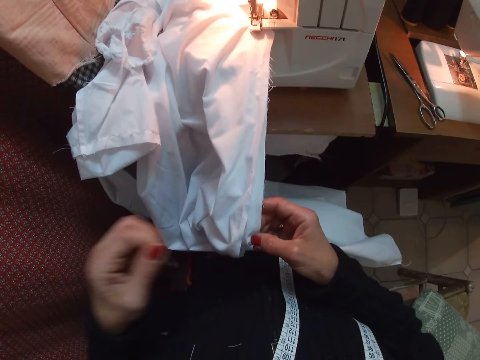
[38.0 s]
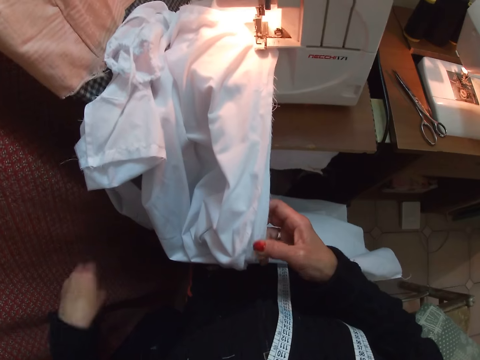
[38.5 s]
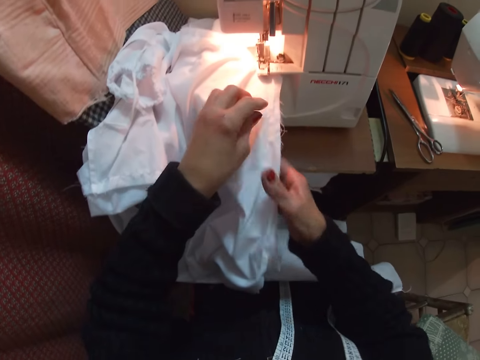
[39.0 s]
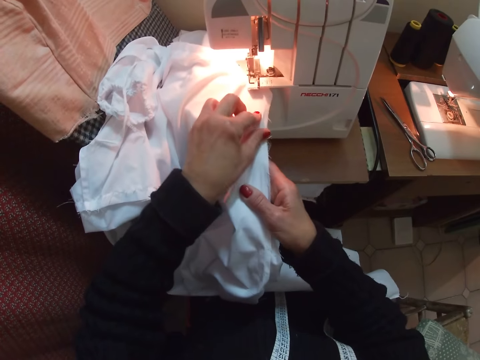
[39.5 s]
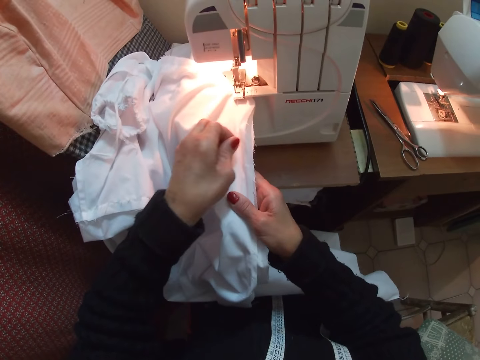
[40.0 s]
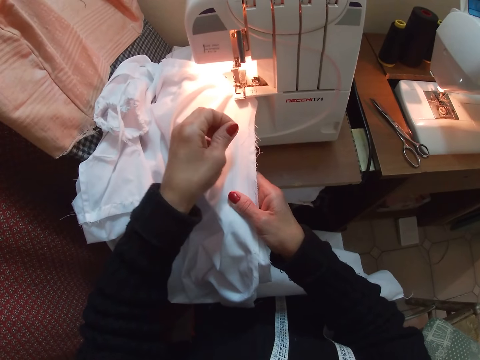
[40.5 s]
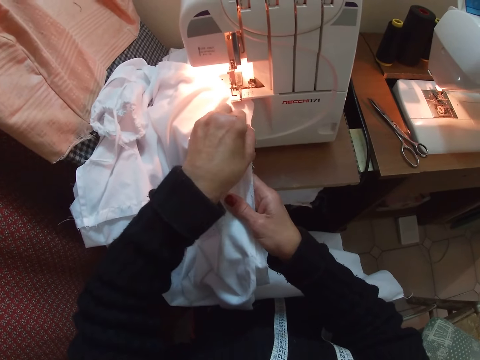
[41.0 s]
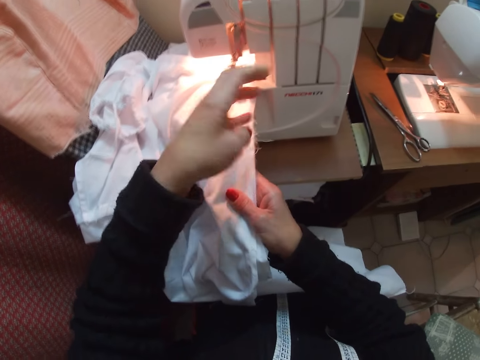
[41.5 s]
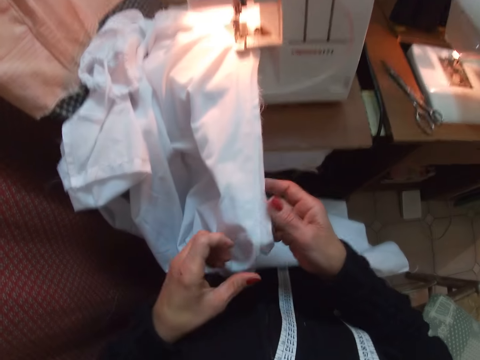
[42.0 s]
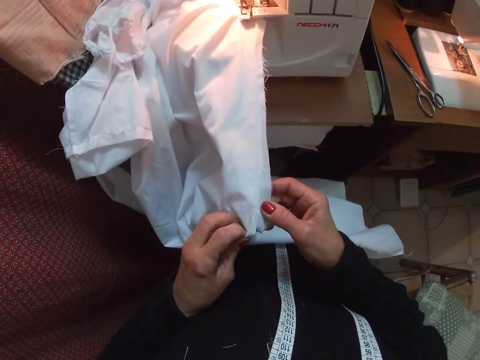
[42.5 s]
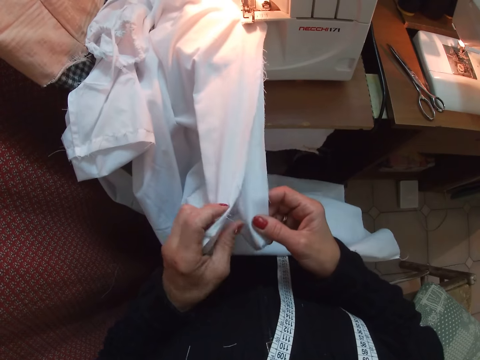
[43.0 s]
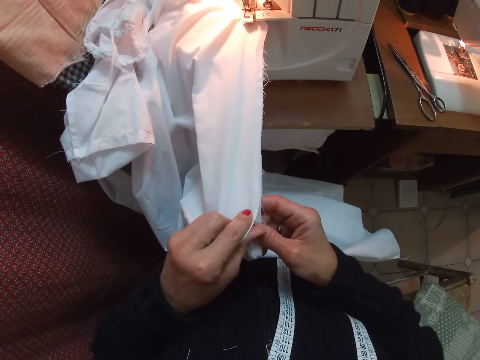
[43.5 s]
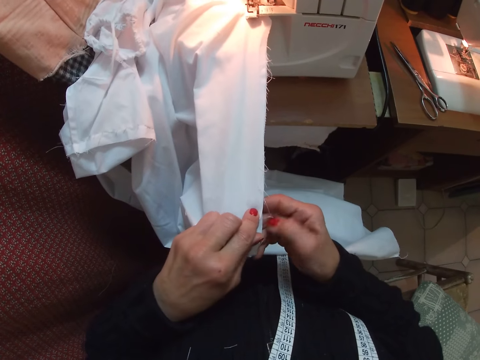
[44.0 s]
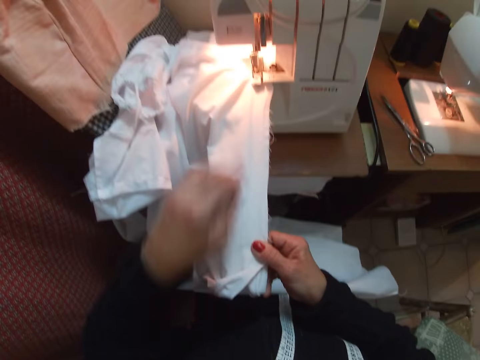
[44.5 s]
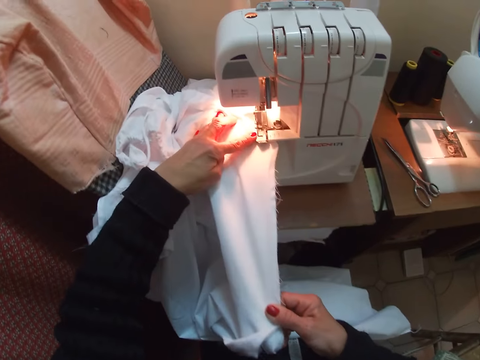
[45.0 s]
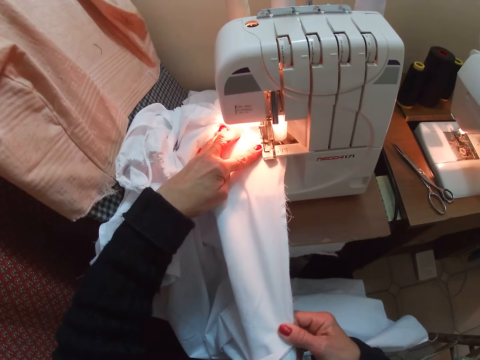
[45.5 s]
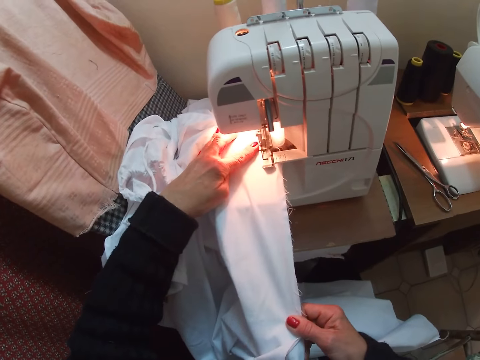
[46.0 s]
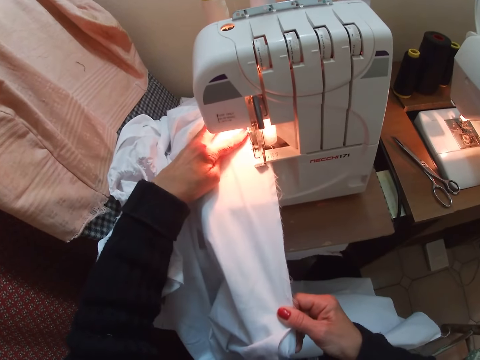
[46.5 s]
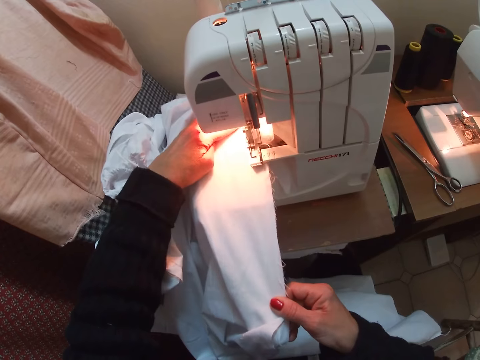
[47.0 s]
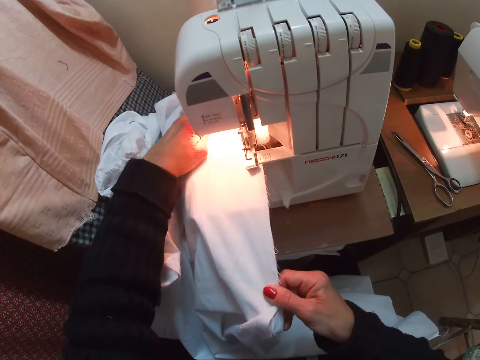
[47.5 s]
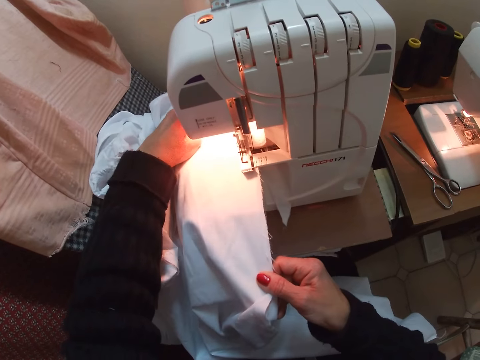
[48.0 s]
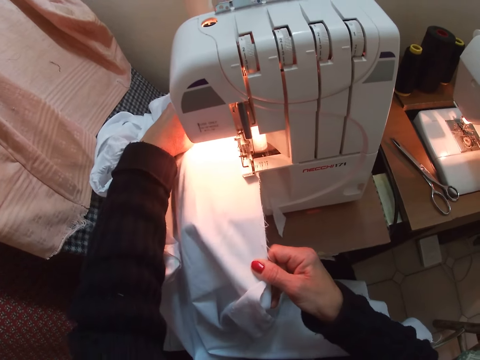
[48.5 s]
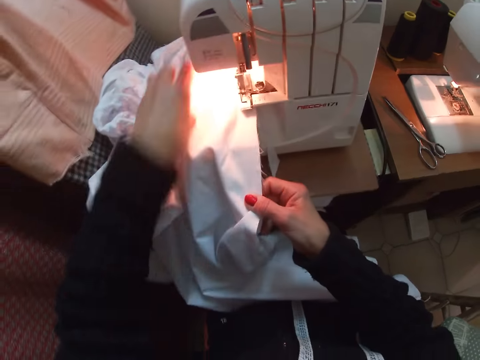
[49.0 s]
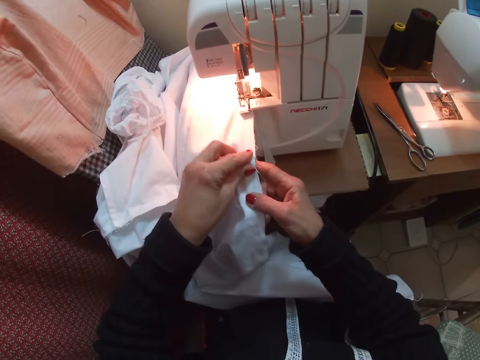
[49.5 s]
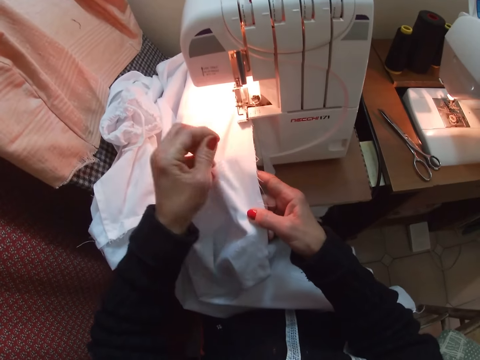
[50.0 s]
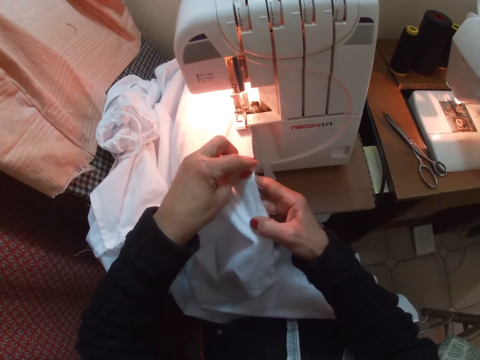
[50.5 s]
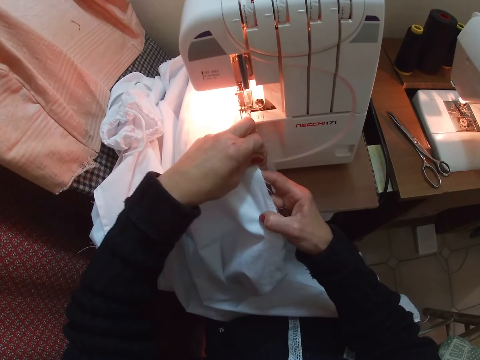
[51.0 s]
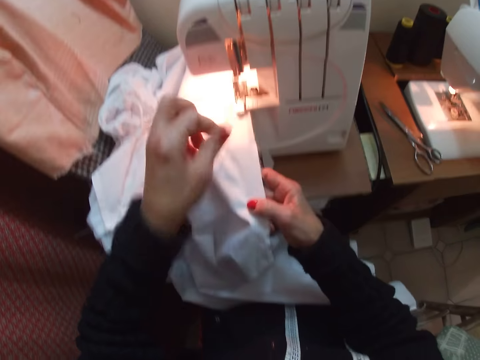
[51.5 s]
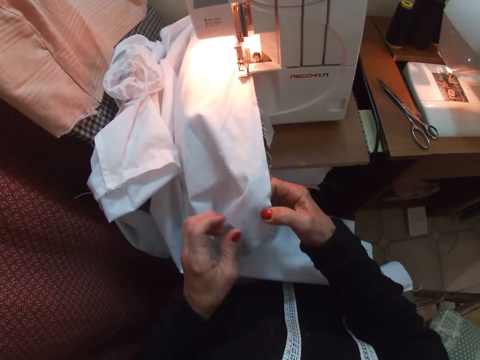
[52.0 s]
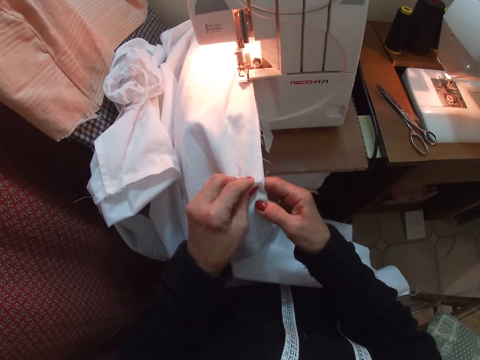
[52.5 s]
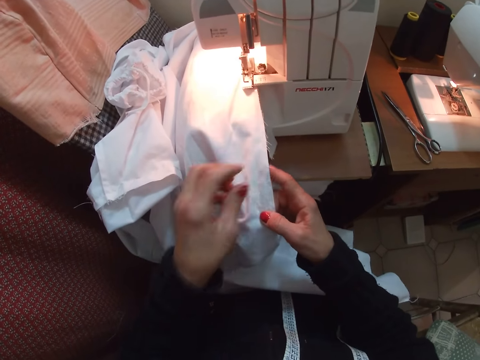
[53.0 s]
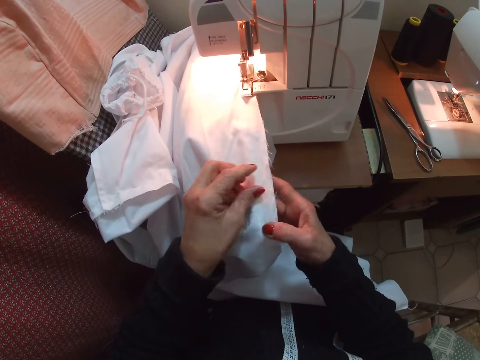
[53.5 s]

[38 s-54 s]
The camera wearer drops the thread down. They remove dirt on the cloth. They pick out a piece of thread from the cloth. They straighten the cloth. They align the edges of the cloth with both hands. They sew the cloth with the machine. They remove dirt on the cloth. They pick out pieces of thread from the cloth.

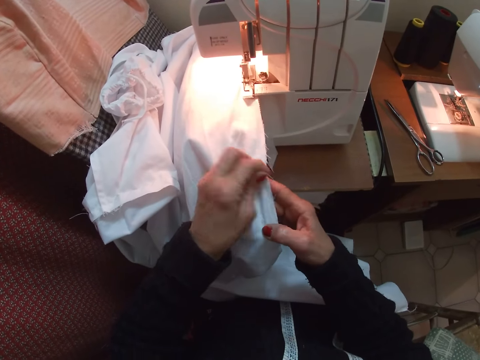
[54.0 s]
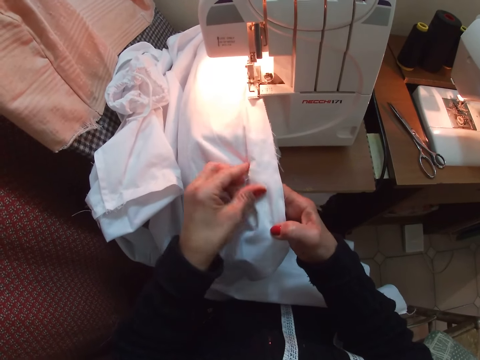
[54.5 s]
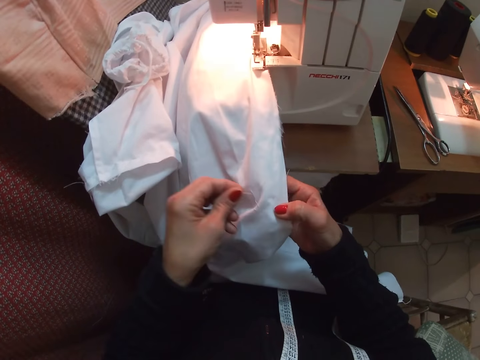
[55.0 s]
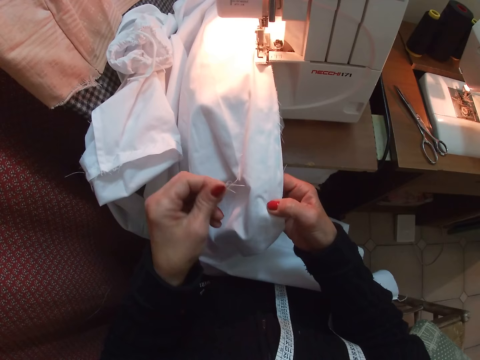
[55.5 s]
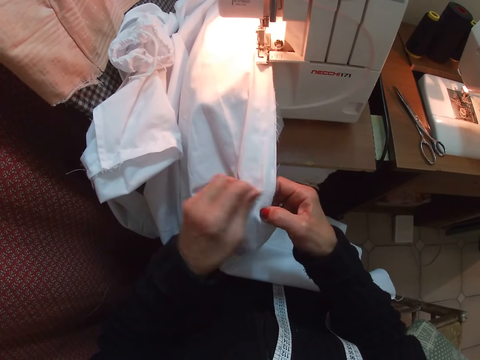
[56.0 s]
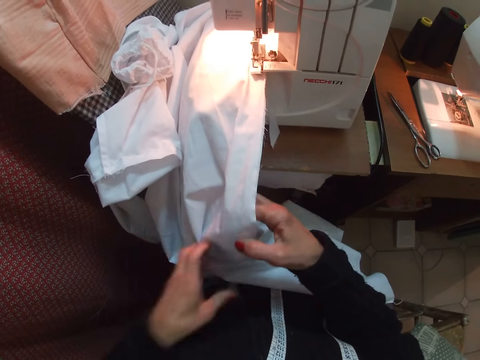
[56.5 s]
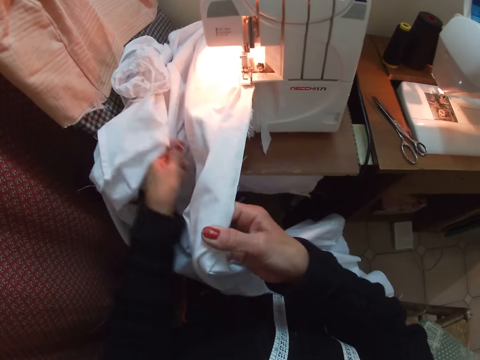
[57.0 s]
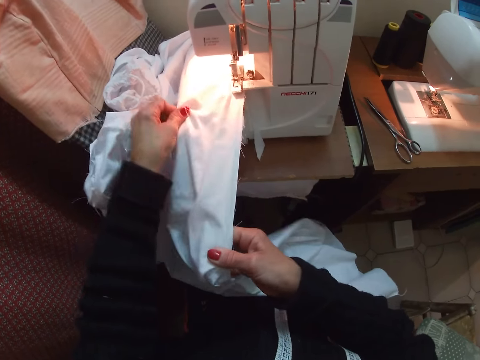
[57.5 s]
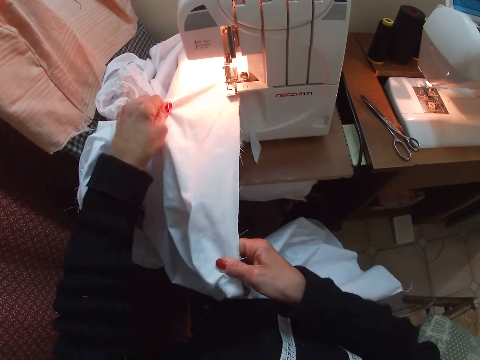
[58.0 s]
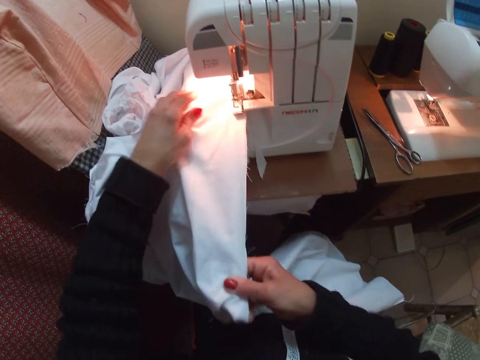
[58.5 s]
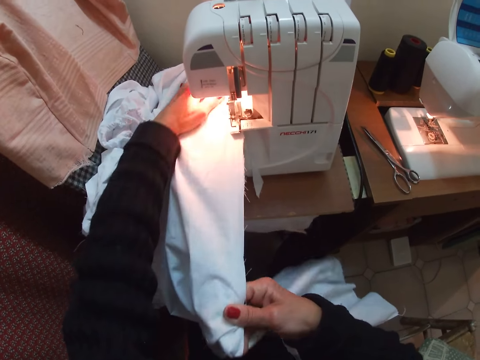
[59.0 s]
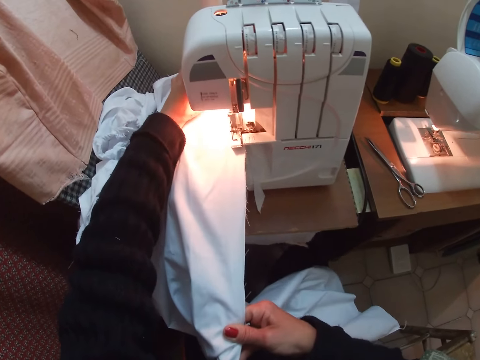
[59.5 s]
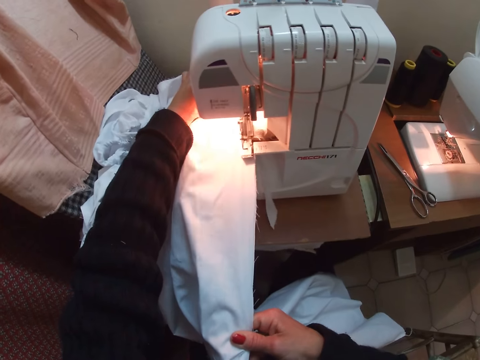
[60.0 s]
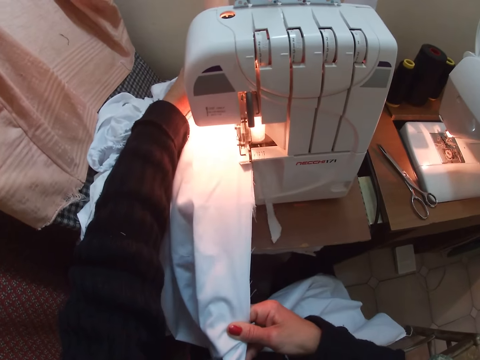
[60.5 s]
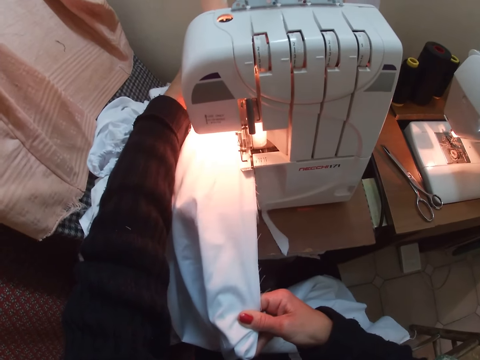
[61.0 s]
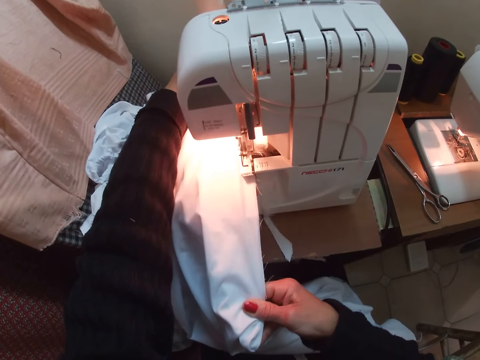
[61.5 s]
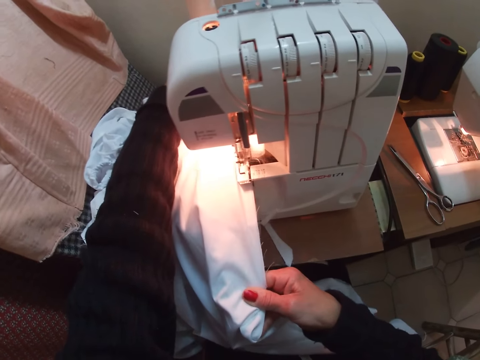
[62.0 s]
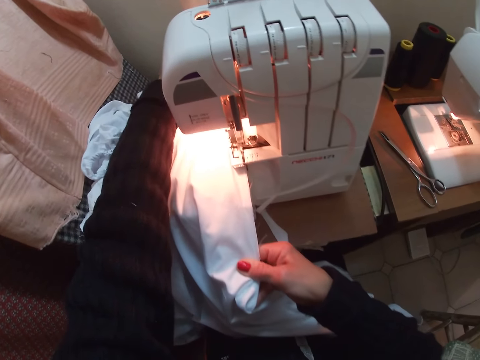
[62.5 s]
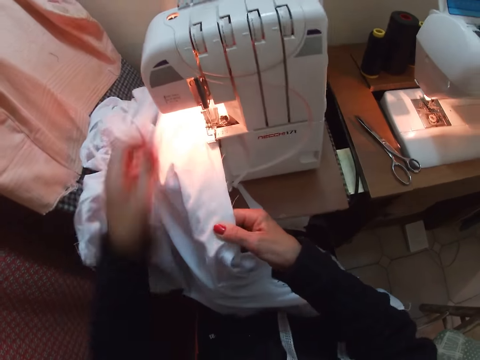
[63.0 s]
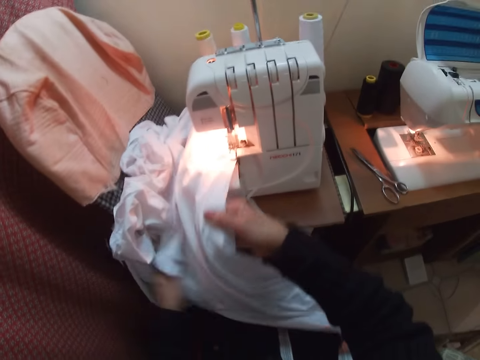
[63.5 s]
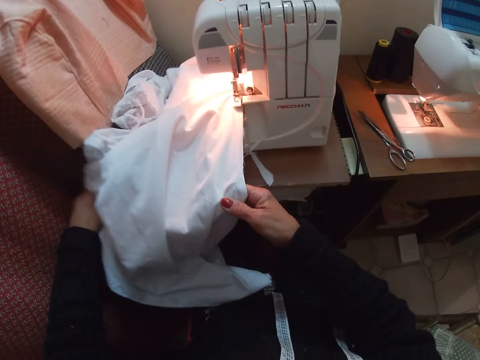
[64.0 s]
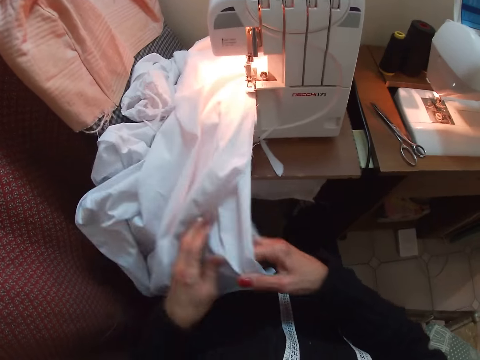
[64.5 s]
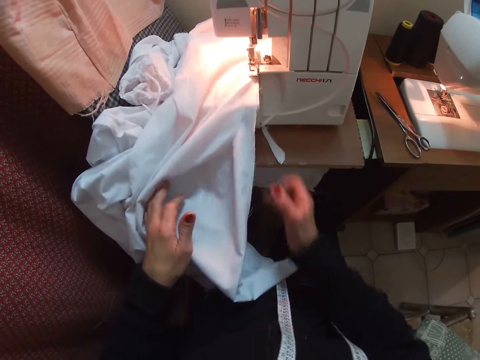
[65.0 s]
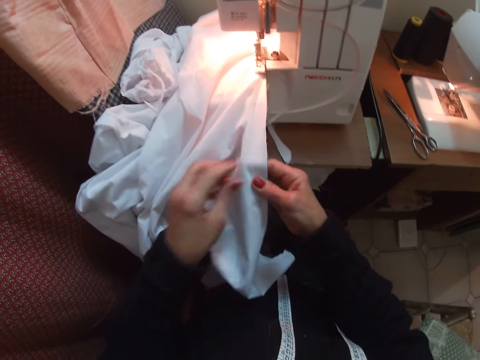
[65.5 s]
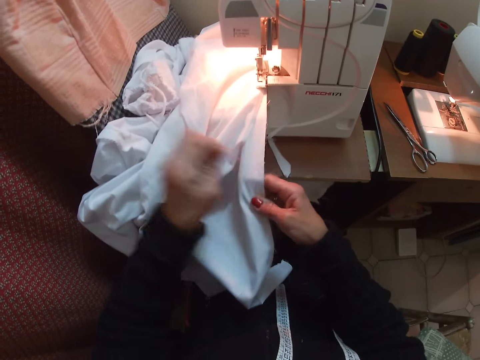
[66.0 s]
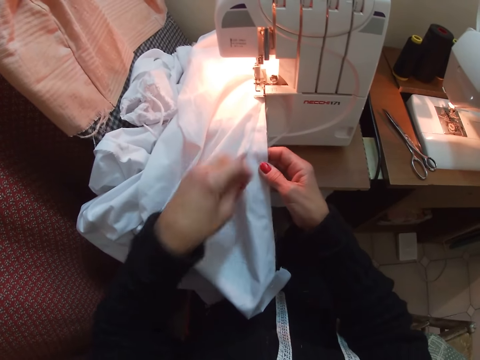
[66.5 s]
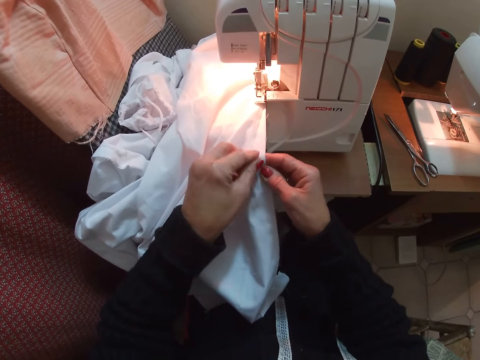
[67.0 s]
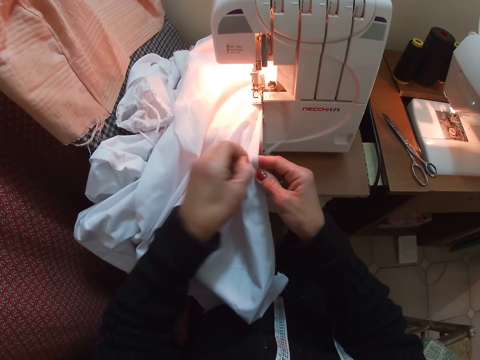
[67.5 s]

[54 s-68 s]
The camera wearer straightens the cloth. They sew the cloth with the machine. They turn the cloth. They straighten the cloth. They pick out pieces of thread from the cloth. They remove dirt on the cloth.
